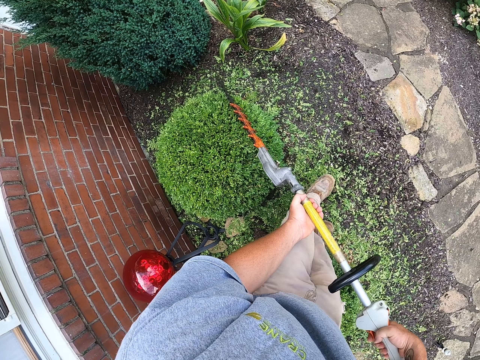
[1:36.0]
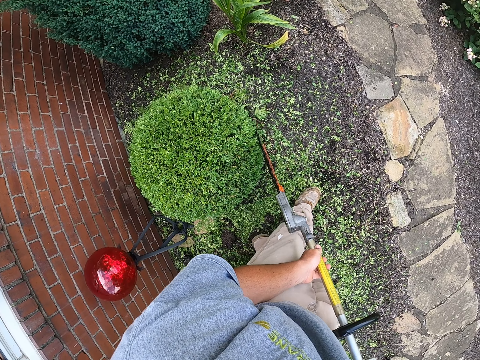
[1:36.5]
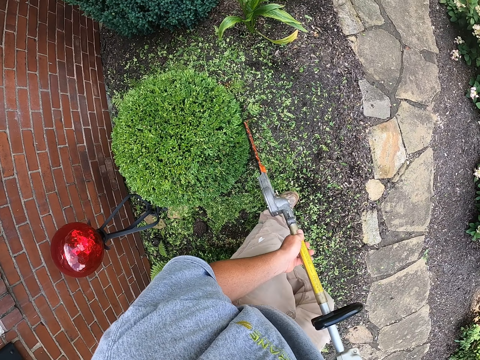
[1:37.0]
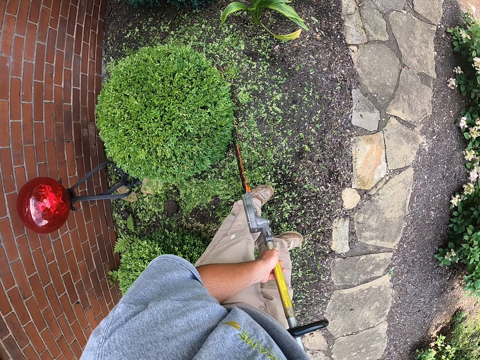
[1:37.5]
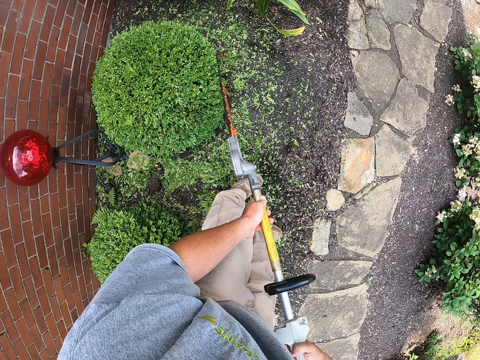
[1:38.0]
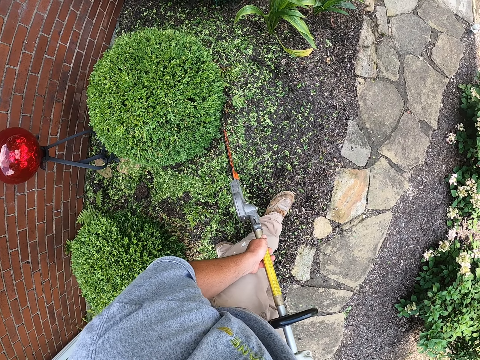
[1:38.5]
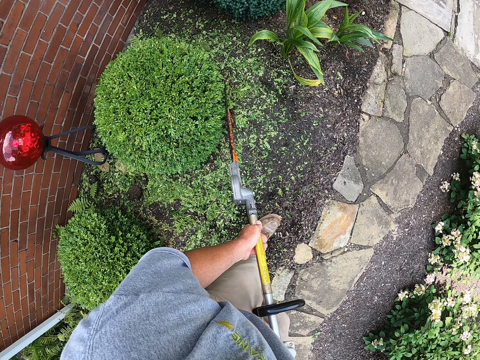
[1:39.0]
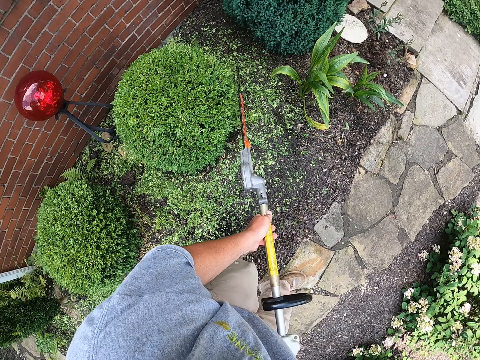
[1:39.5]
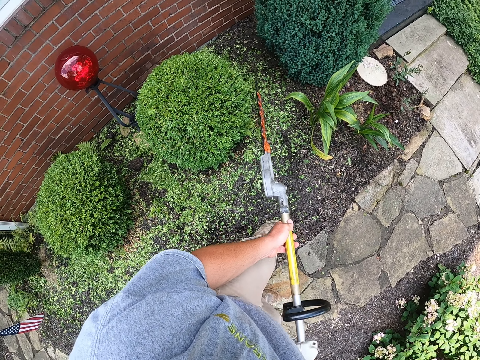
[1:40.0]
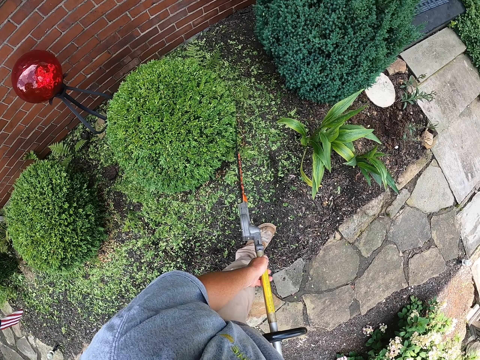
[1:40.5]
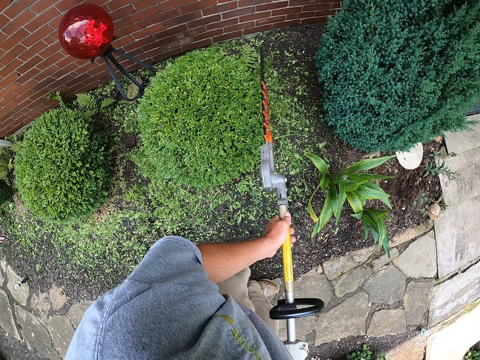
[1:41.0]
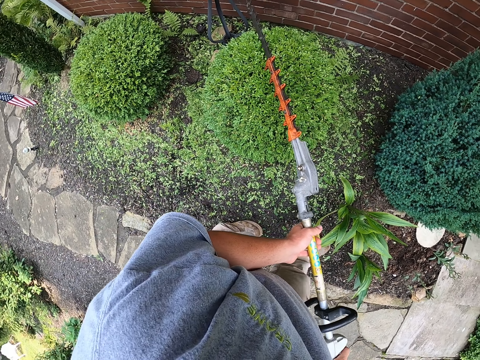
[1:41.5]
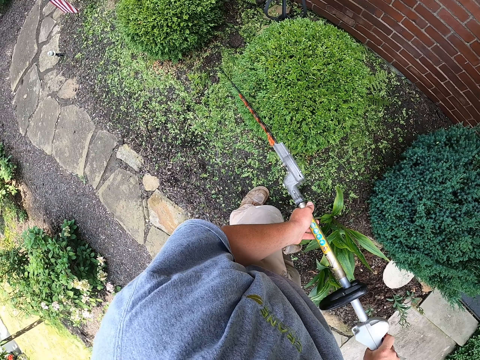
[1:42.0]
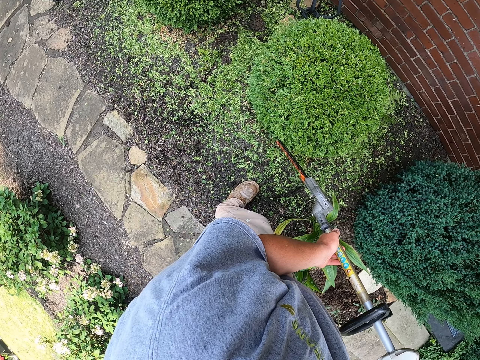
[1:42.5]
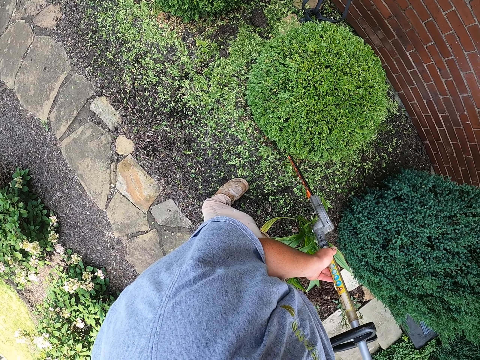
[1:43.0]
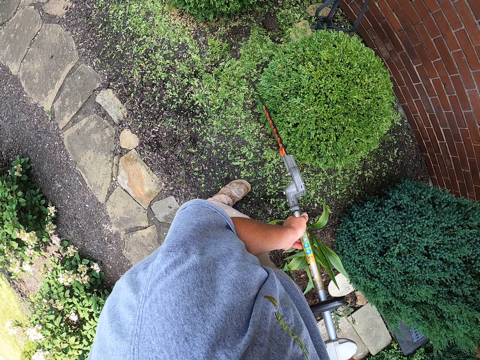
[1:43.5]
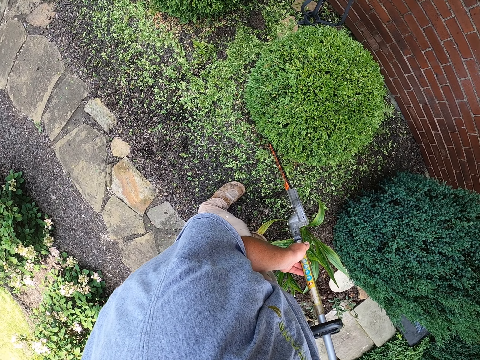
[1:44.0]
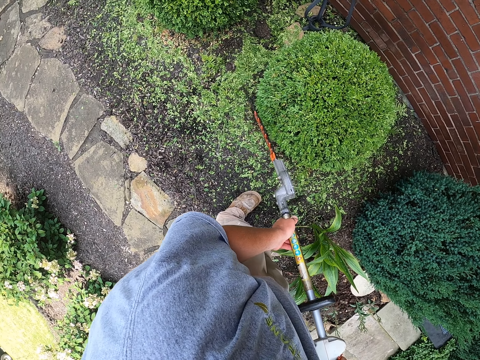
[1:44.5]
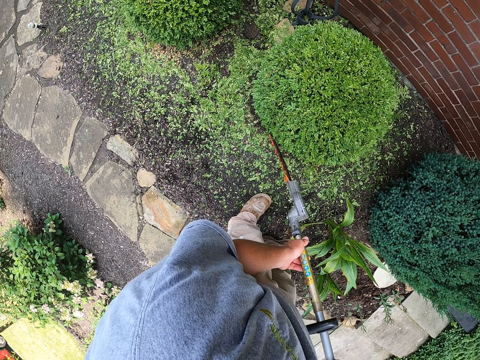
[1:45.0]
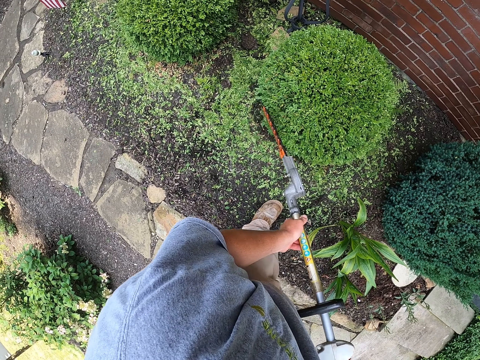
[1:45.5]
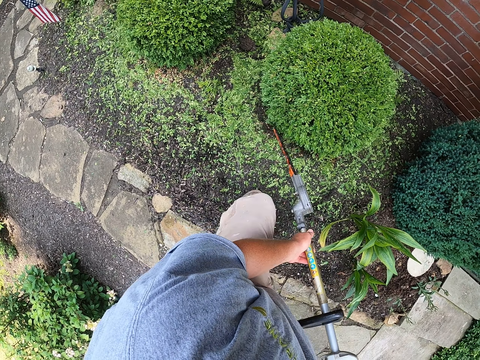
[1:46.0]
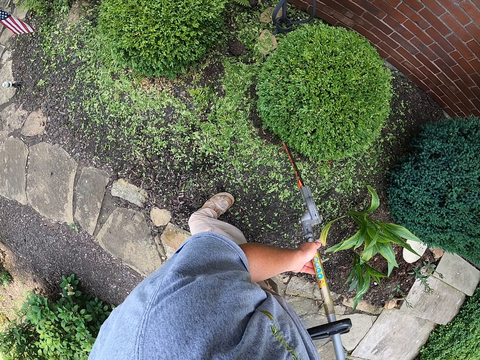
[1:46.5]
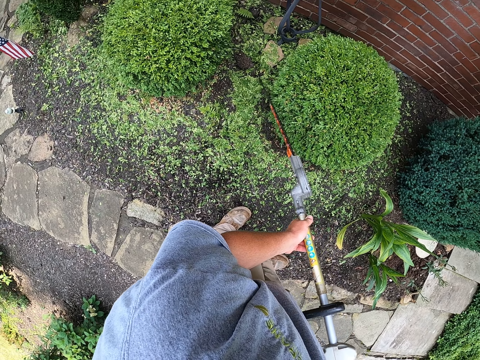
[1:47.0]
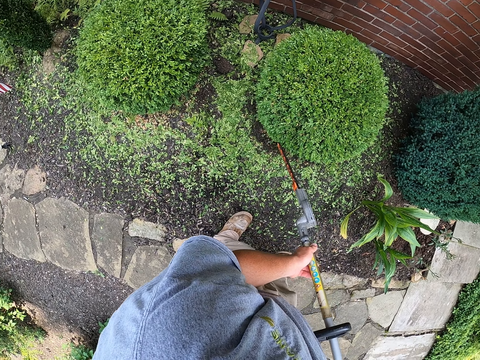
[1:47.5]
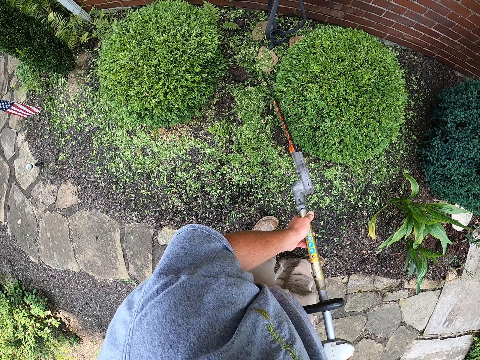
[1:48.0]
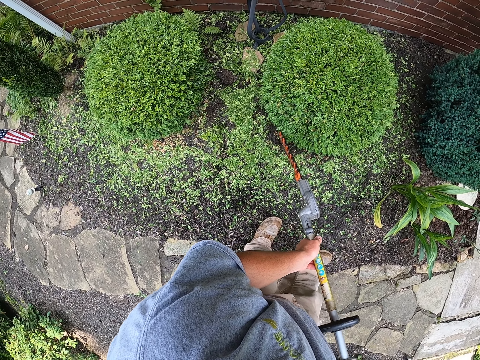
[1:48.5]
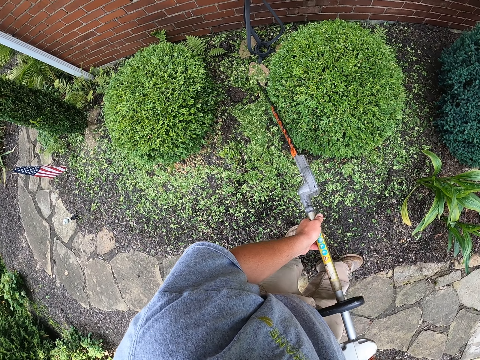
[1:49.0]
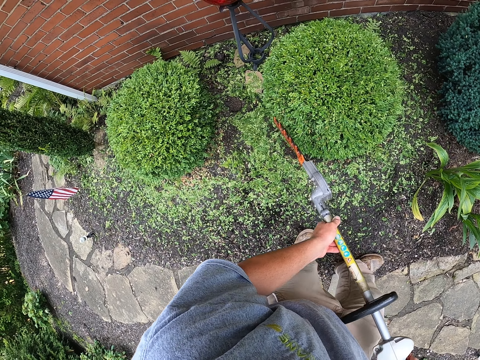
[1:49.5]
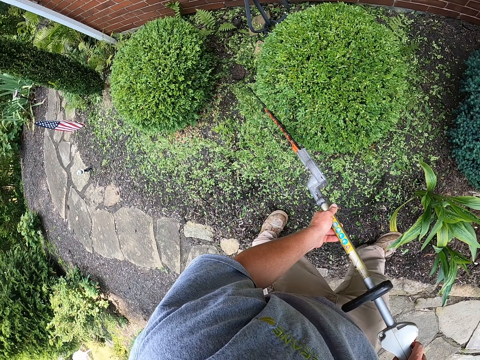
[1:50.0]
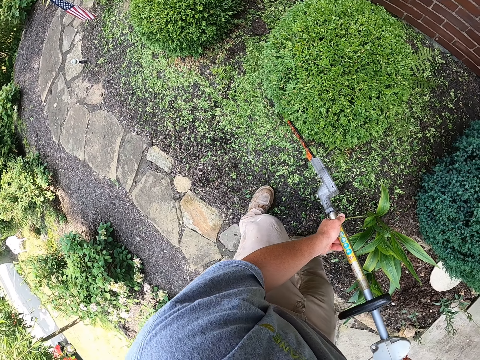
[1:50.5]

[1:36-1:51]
The camera wearer walks while trimming the grass. They trim the grass.

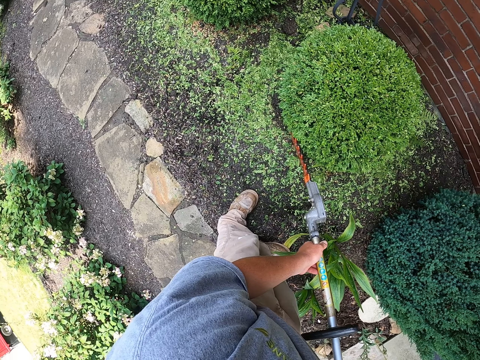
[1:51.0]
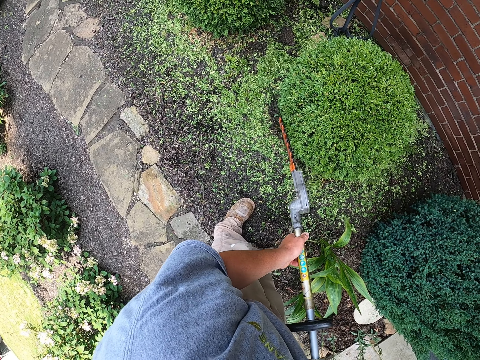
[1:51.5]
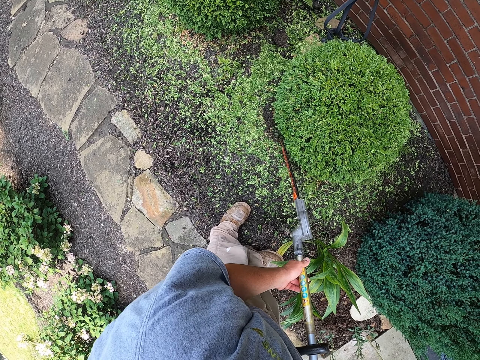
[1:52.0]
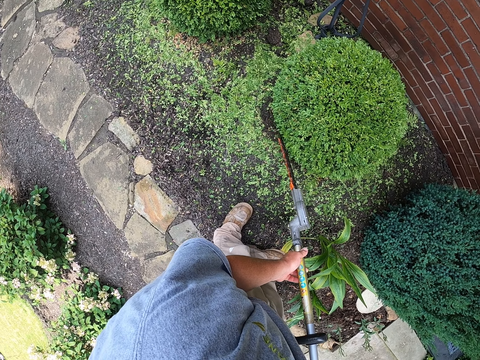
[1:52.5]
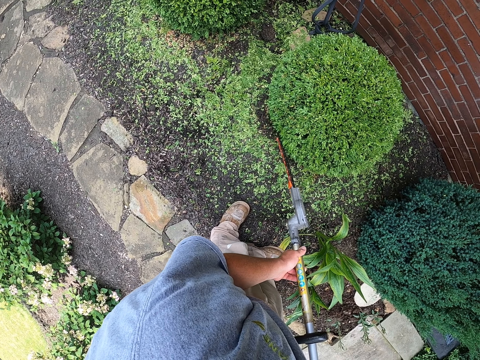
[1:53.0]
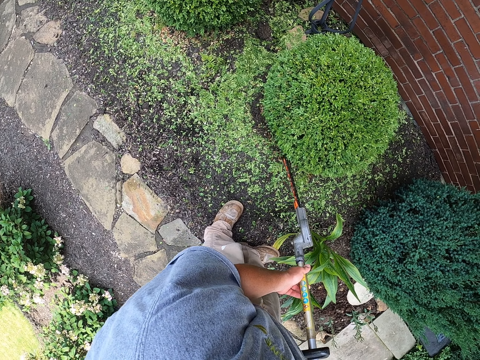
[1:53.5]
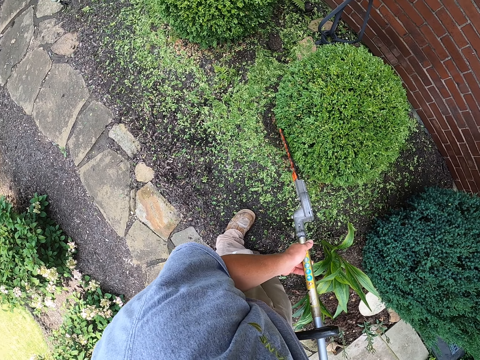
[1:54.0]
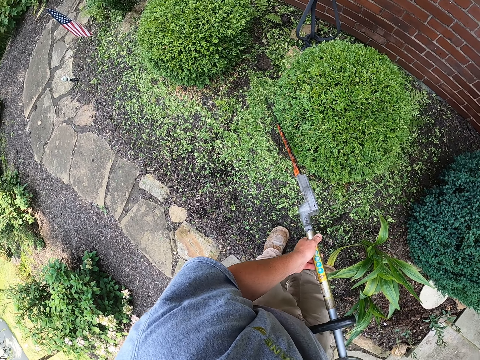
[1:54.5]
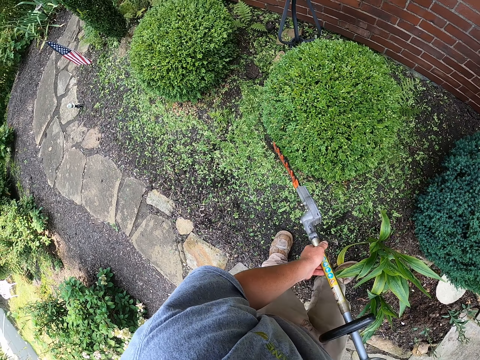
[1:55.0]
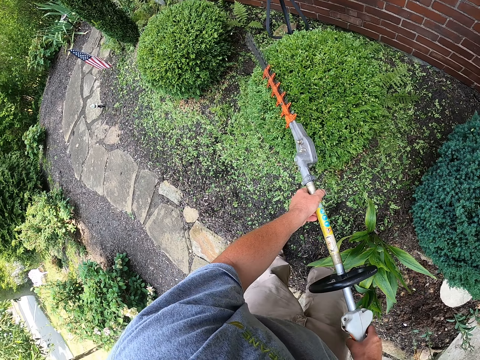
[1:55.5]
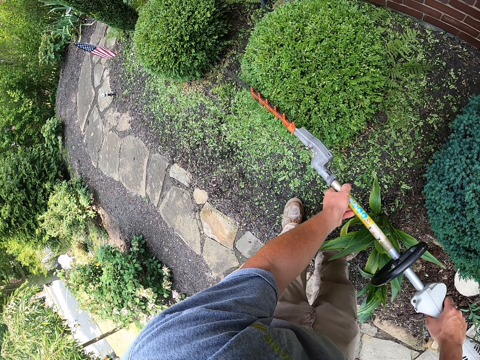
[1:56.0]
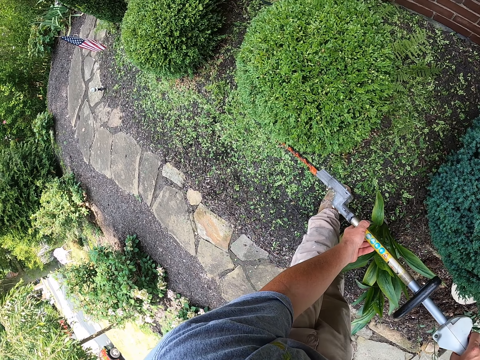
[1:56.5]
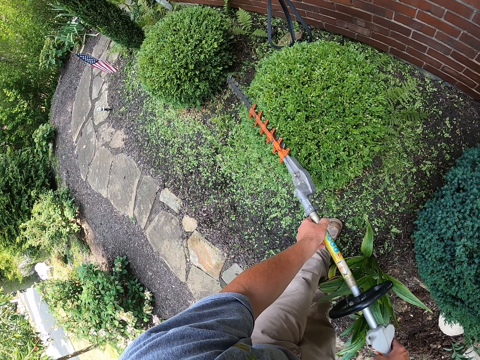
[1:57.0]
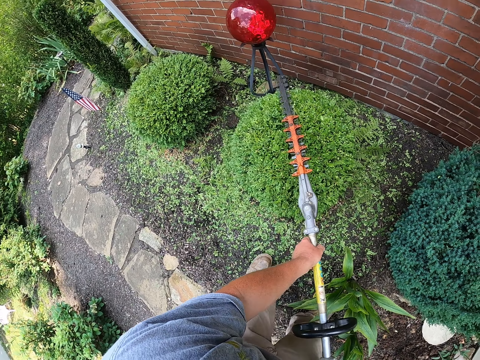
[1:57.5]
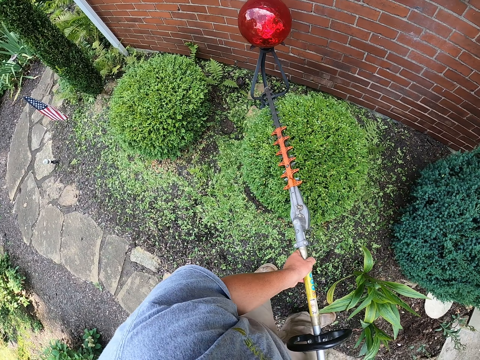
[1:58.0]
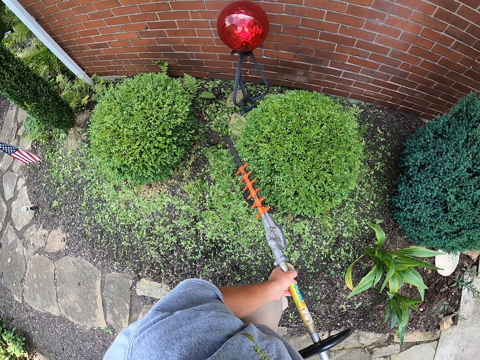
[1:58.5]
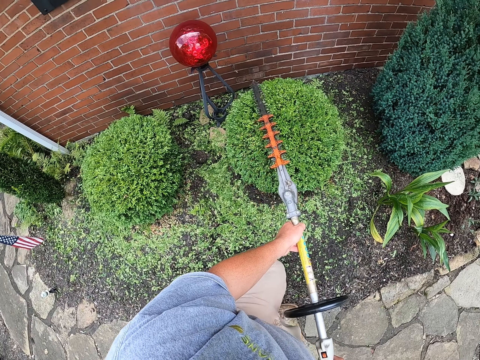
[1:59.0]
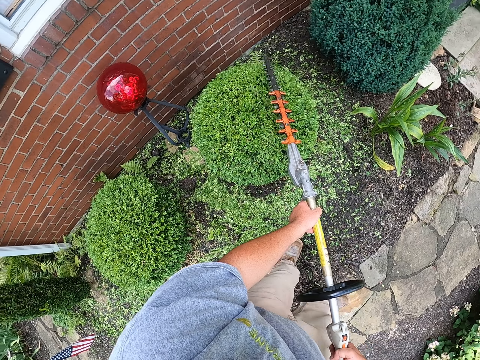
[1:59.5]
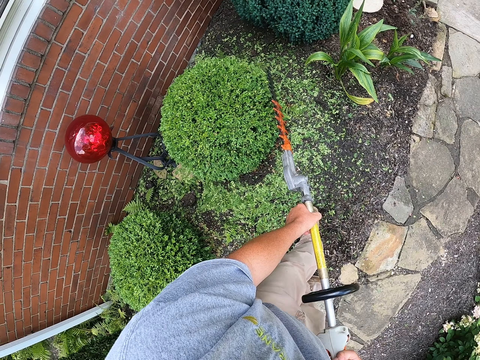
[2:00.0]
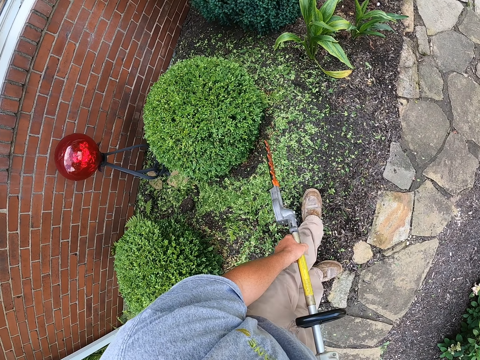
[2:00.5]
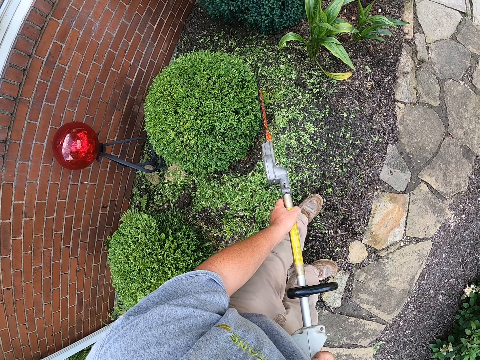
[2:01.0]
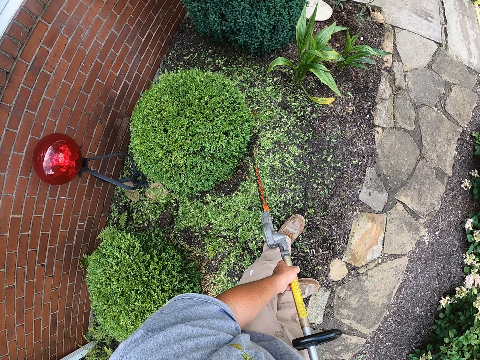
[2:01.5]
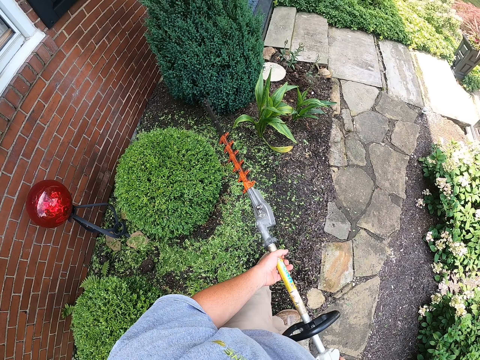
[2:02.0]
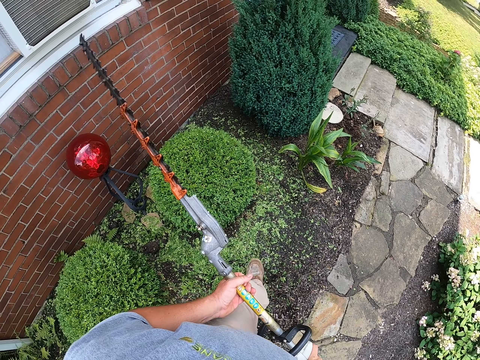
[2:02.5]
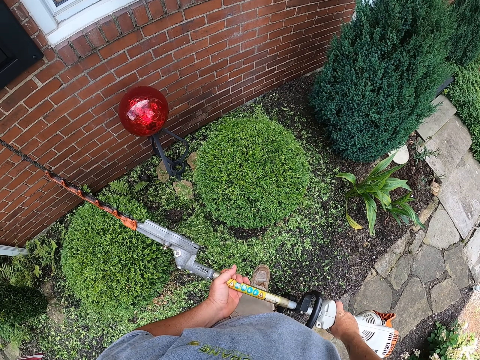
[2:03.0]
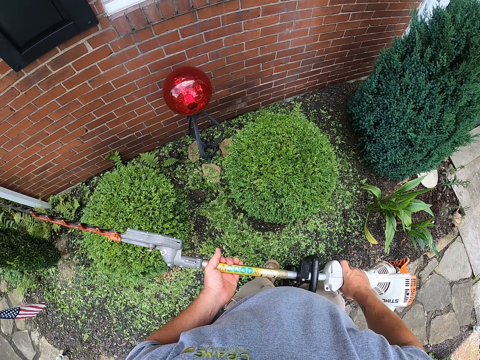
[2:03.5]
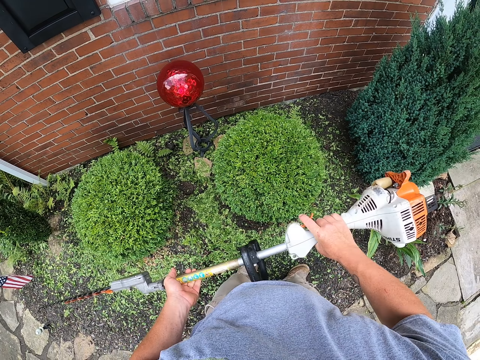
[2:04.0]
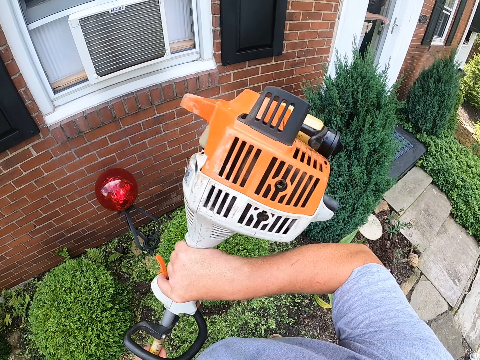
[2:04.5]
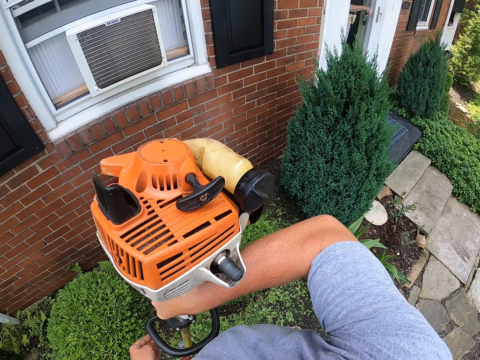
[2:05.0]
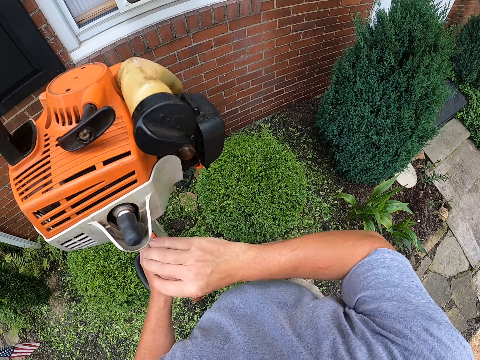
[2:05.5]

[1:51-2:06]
The camera wearer walks while trimming the grass. They hold the hedge trimmer up.
